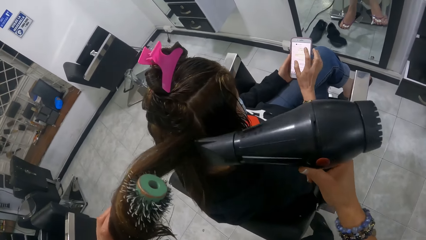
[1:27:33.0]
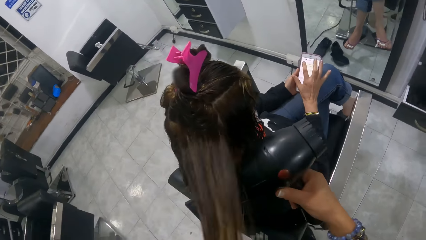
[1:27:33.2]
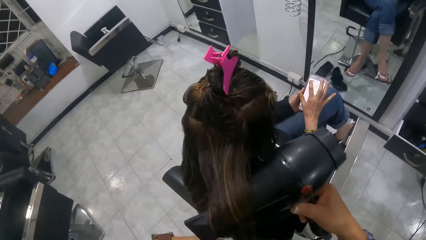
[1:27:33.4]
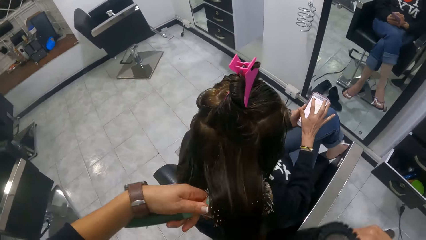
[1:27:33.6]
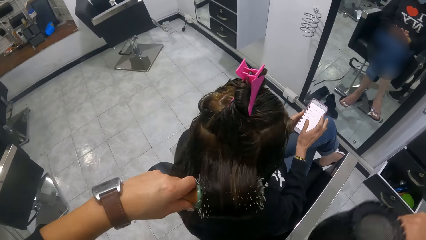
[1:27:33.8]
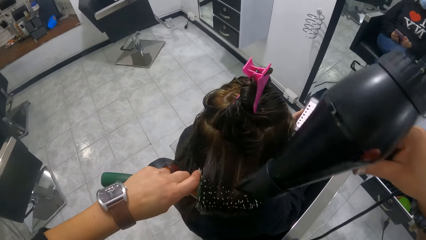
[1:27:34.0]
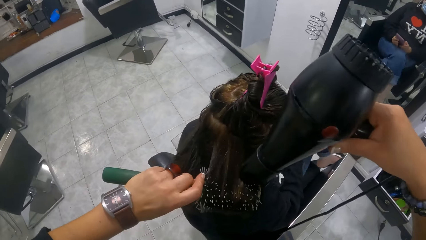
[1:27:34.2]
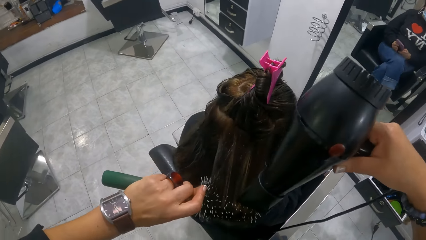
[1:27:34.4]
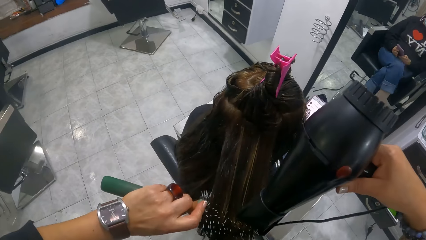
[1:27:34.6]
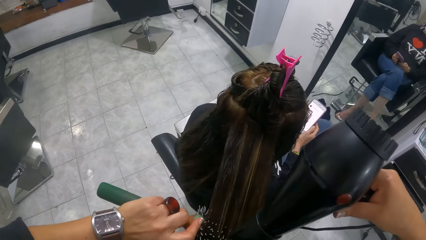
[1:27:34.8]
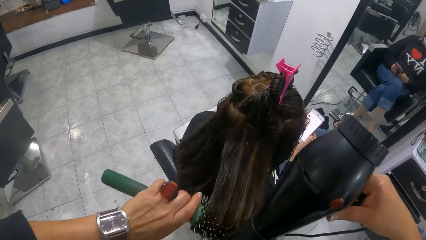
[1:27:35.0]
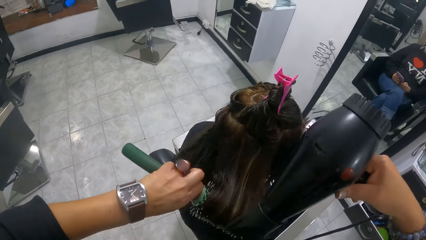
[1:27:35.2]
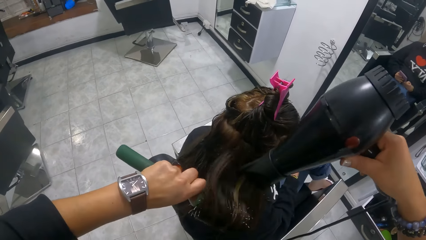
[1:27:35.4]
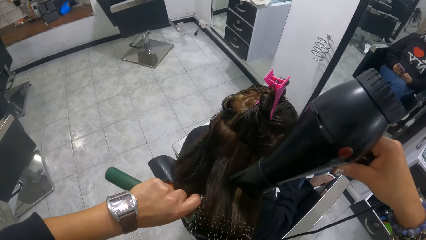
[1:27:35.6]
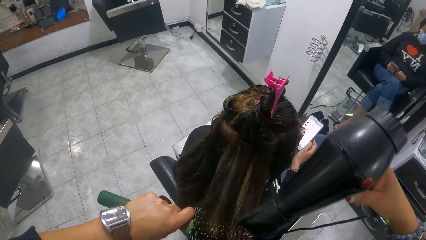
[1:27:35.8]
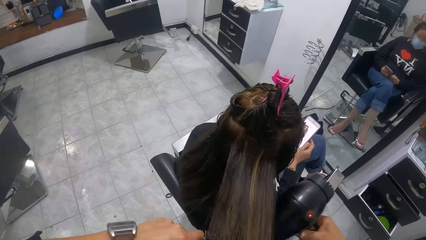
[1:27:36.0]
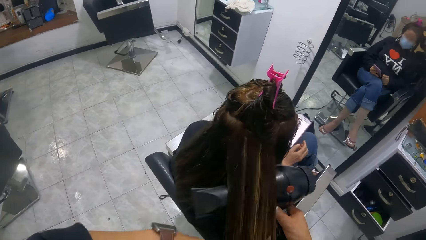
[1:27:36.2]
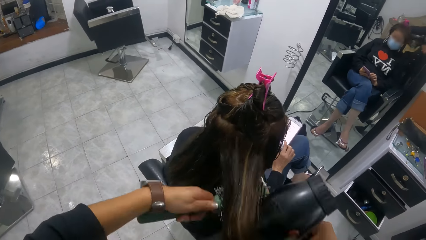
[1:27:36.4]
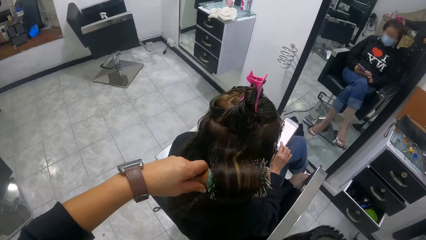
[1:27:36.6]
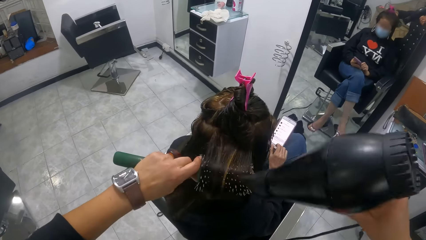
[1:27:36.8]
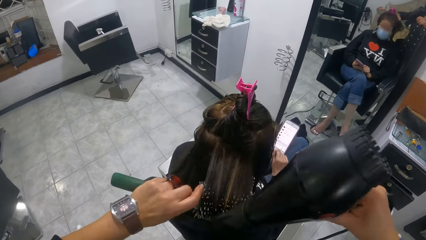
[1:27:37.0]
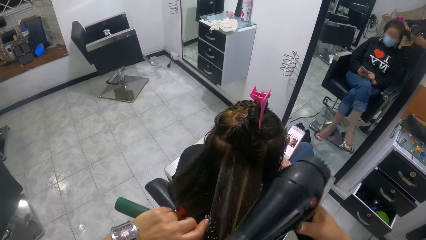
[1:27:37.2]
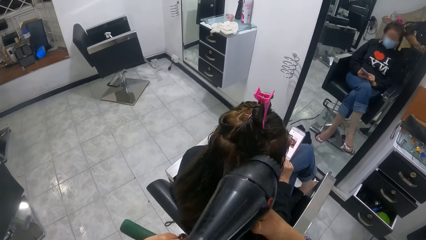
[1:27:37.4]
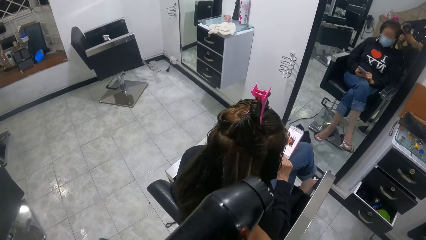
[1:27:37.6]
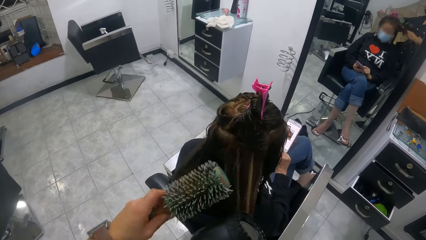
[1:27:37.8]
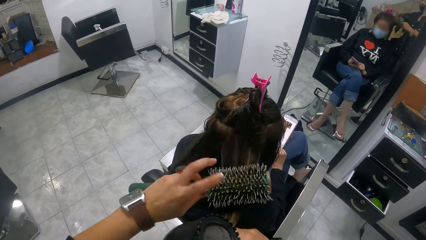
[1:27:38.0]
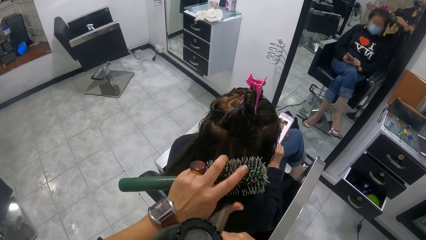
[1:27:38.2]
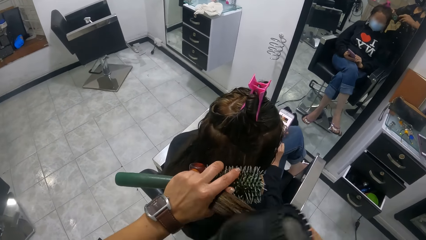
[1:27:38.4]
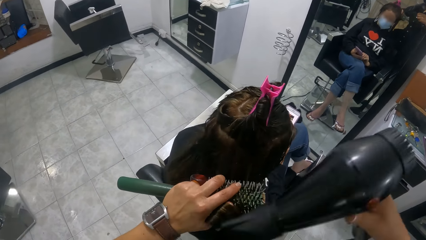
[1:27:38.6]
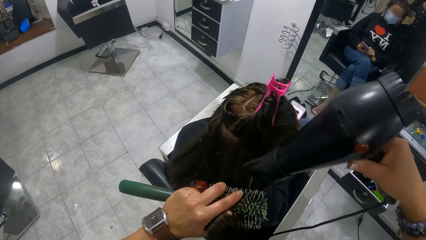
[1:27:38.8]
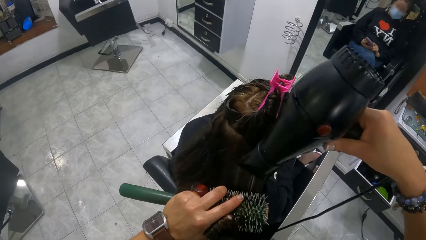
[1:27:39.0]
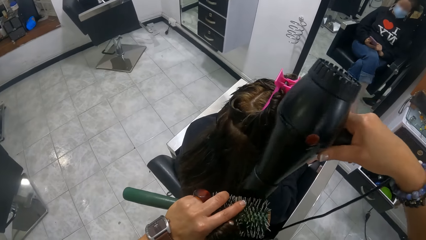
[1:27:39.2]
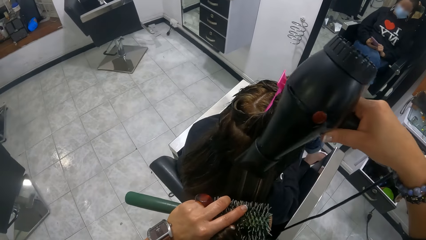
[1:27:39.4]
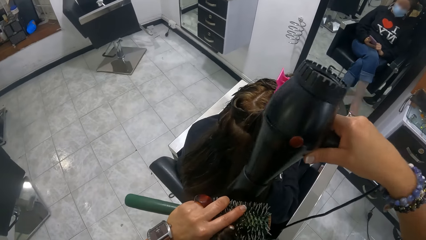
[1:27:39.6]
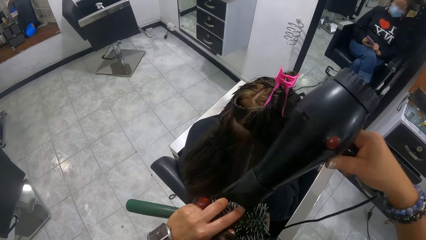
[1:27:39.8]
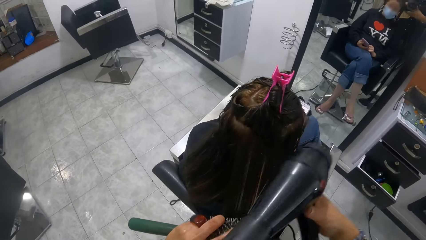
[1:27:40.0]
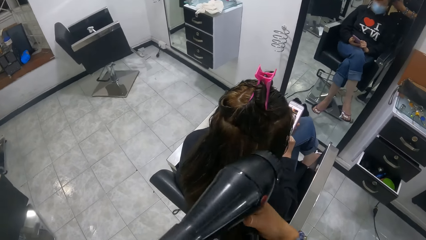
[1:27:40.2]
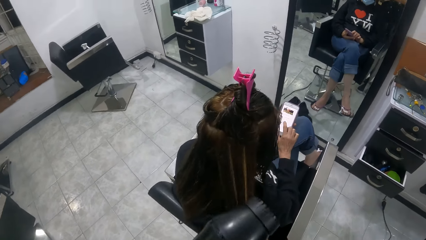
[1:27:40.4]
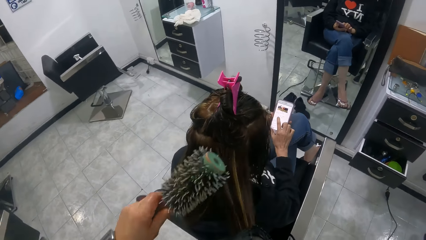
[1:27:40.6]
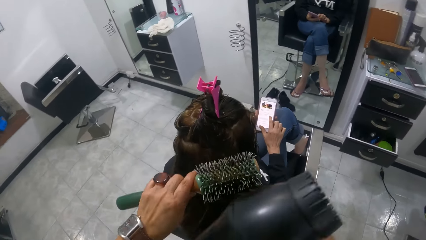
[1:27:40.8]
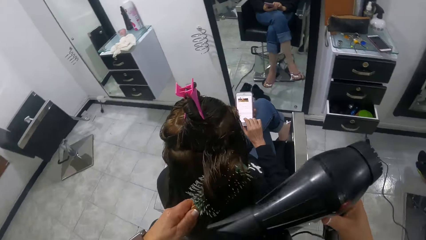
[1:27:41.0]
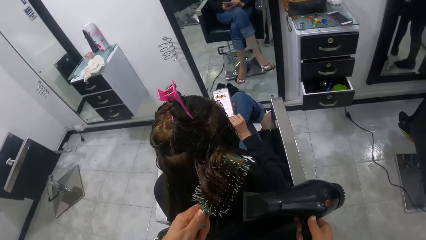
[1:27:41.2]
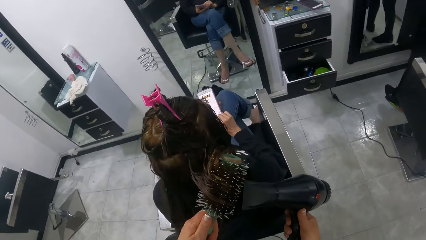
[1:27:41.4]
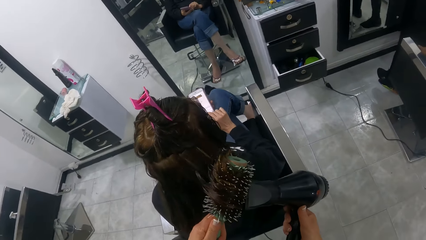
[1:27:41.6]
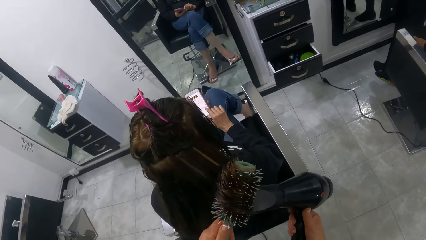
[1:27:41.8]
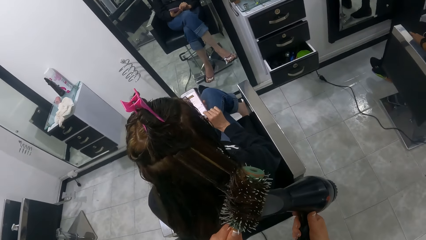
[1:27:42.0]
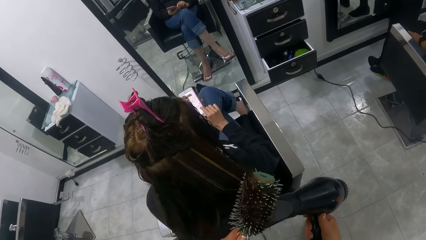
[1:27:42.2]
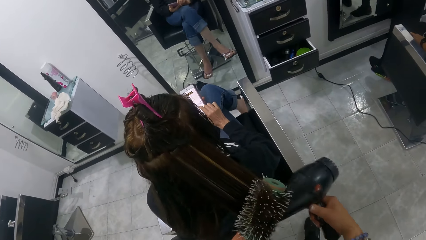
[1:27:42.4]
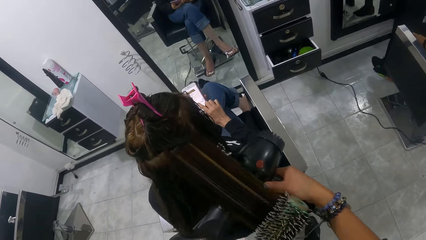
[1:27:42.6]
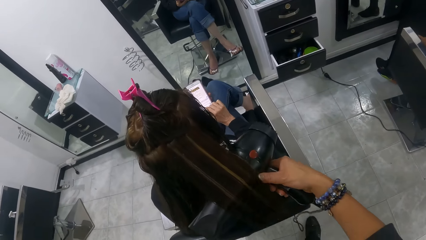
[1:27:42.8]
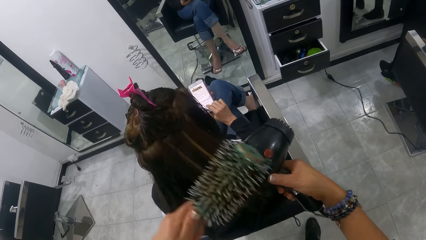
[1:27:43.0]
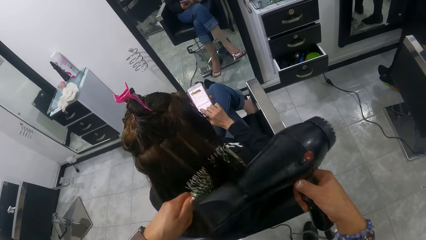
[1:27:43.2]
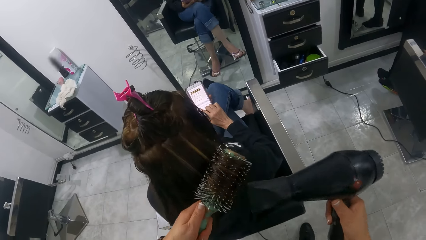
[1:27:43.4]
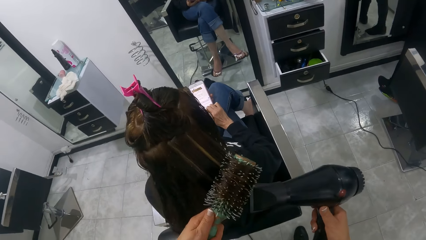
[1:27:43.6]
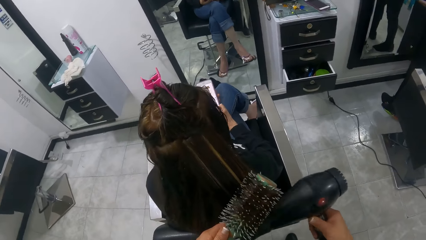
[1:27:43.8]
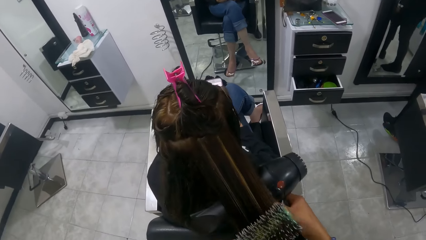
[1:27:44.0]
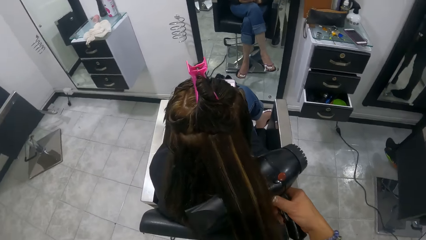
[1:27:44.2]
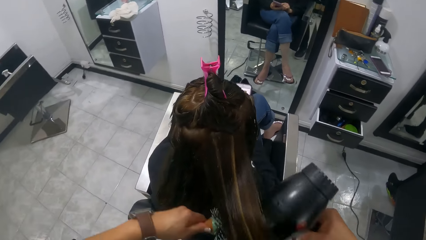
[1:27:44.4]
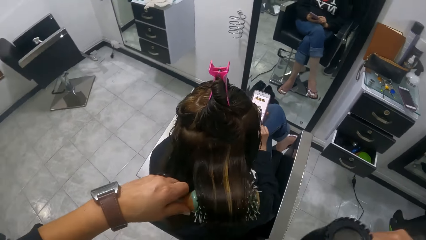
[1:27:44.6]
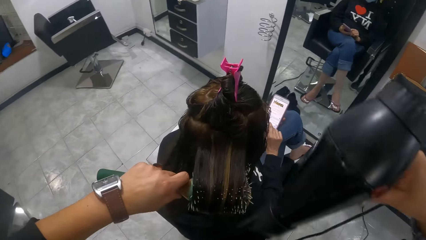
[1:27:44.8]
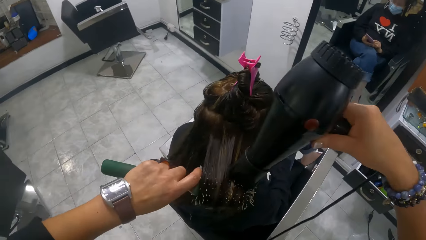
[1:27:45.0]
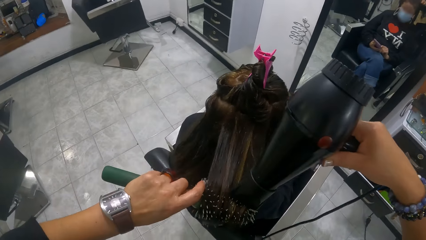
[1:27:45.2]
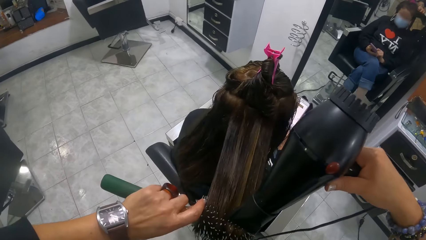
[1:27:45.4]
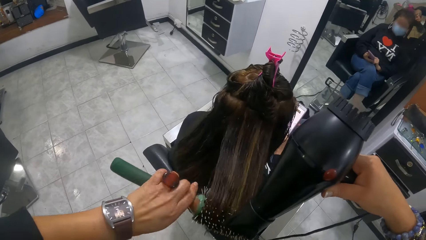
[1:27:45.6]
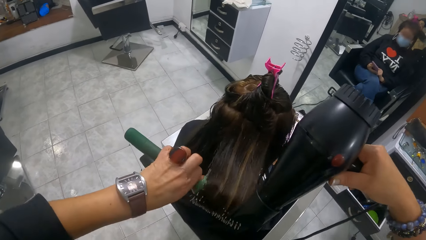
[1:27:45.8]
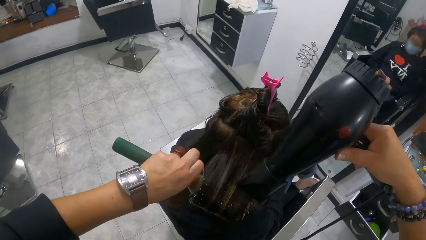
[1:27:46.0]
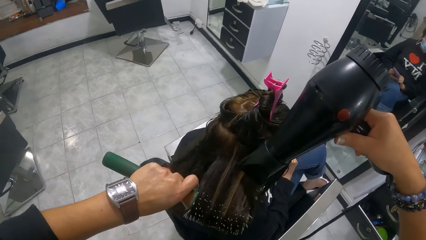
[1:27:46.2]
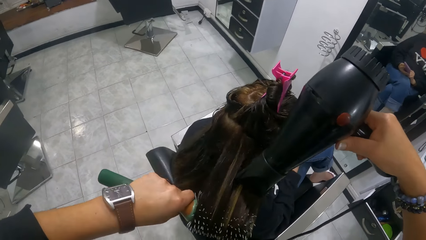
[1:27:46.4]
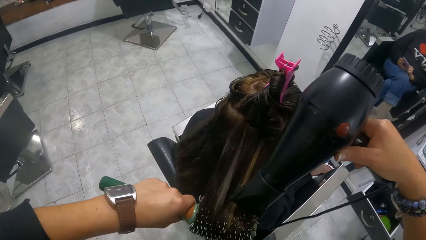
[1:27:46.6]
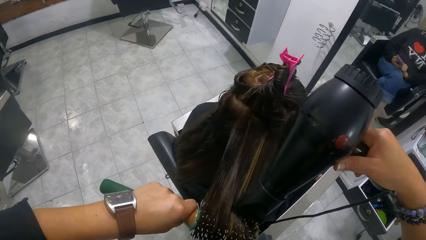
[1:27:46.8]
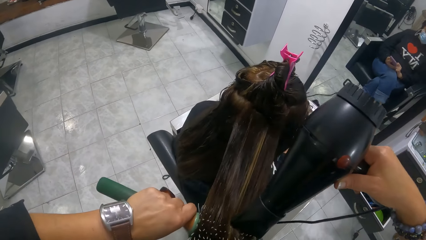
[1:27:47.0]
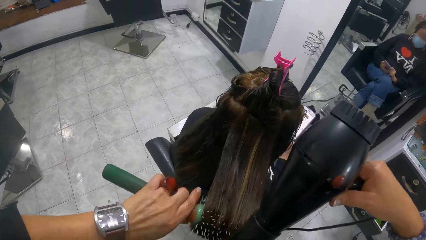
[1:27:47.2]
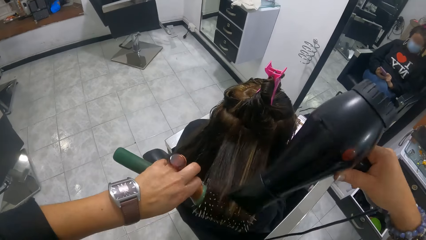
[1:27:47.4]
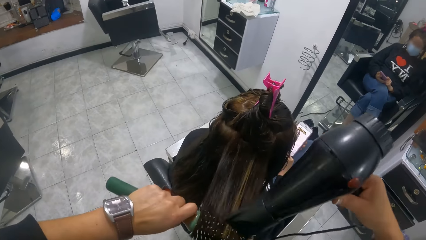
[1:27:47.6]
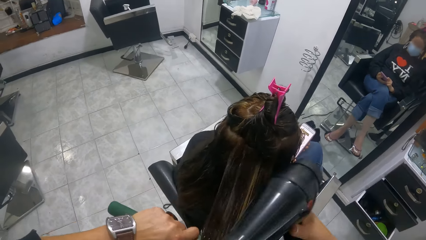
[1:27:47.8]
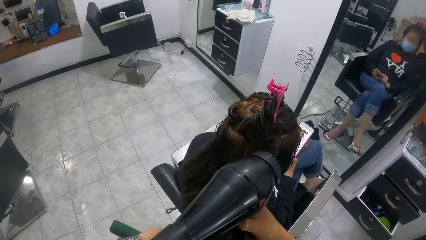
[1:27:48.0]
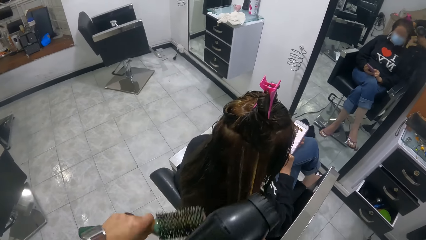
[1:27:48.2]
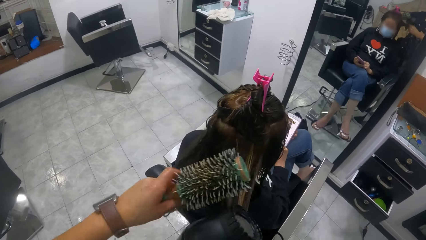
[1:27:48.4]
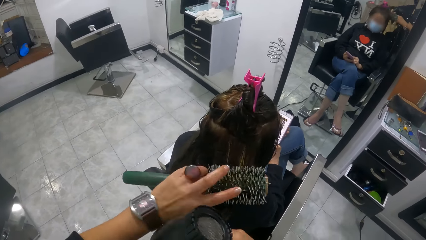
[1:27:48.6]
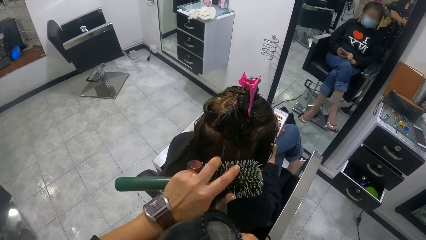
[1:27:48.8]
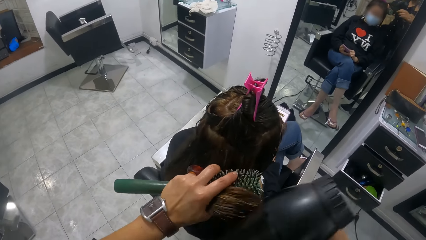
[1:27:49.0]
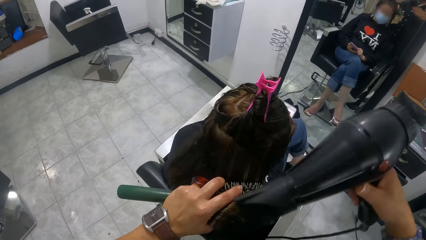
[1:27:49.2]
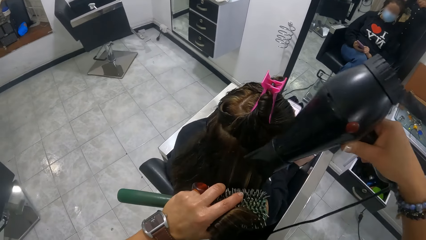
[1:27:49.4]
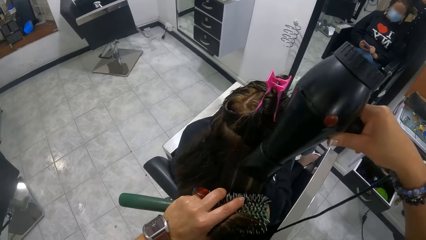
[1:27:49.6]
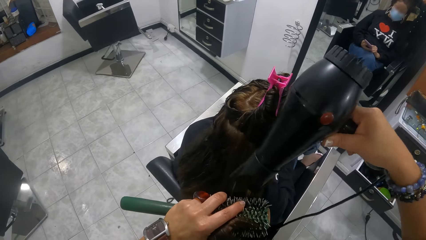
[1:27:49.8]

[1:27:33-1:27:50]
The camera wearer blows a lady's hair with a blow dry machine. They stretch the lady's hair with the blow-dry machine. They roll the lady's hair on a hair brush roller. They straighten the lady's hair with the blow dry machine. They roll the lady's hair on the hair brush roller. They straighten the lady's hair with the blow dry machine. The lady scrolls her phone with the right hand. The camera wearer adjusts the lady's hair with the left hand. They straighten the lady's hair with the blow dry machine. They adjust the lady's hair with the right hand. The lady scrolls her phone with the right hand. The camera wearer rolls the lady's hair on the hair brush roller. They straighten the lady's hair with the blow dry machine. They stretch the lady's hair with the blow-dry machine. They roll the lady's hair on the hair brush roller. They straighten the lady's hair with the blow dry machine. They roll the lady's hair on the hair brush roller. They straighten the lady's hair with the blow dry machine. They roll the lady's hair on the hair brush roller. They stretch the lady's hair with the hair brush roller.
